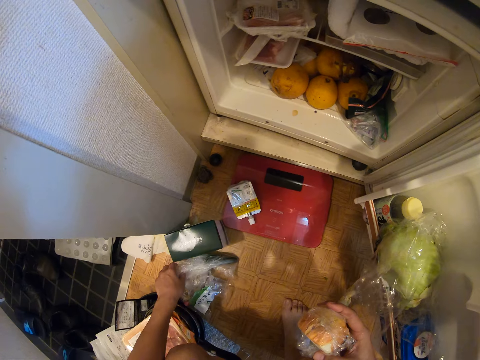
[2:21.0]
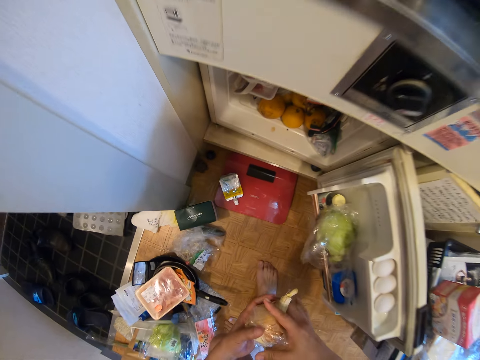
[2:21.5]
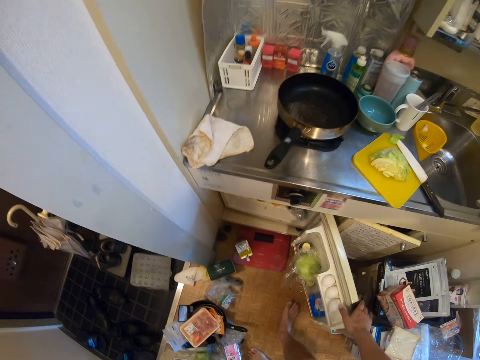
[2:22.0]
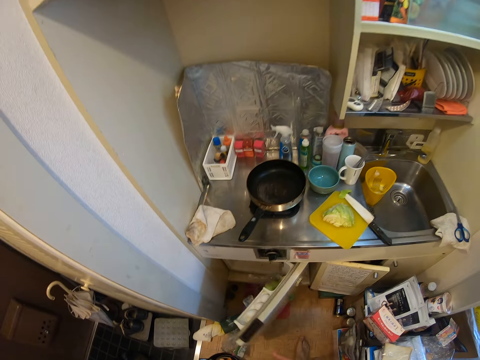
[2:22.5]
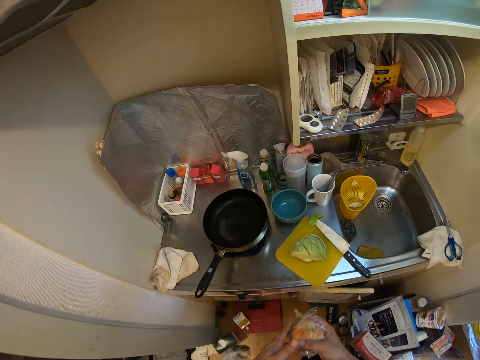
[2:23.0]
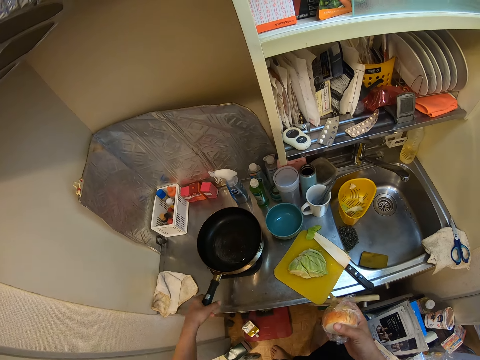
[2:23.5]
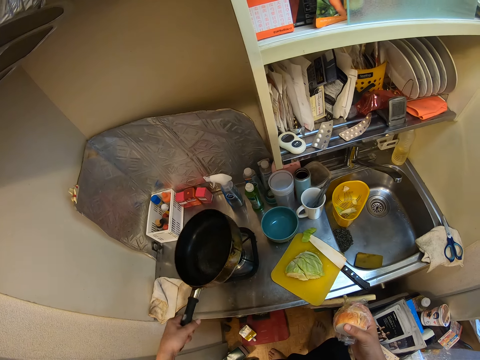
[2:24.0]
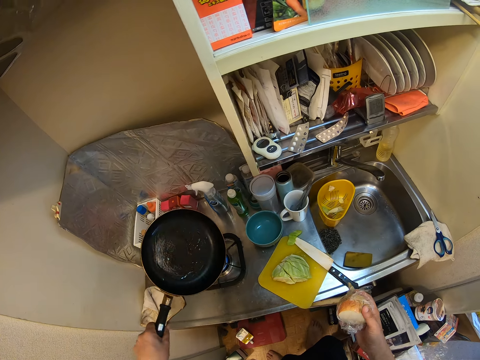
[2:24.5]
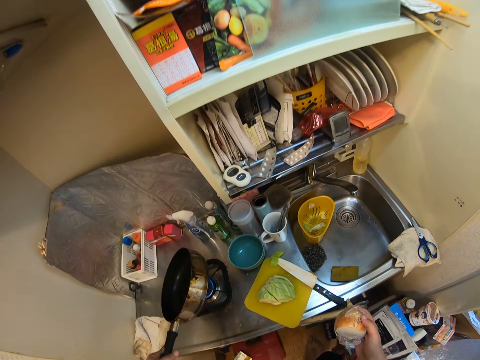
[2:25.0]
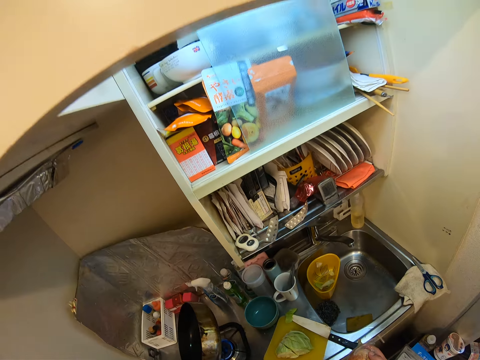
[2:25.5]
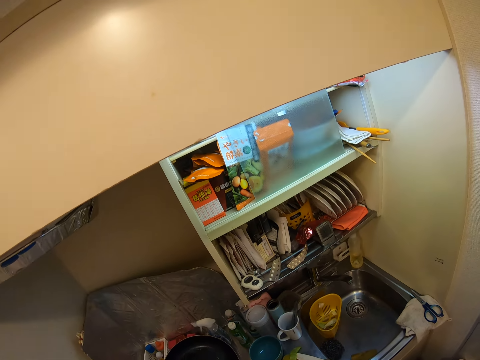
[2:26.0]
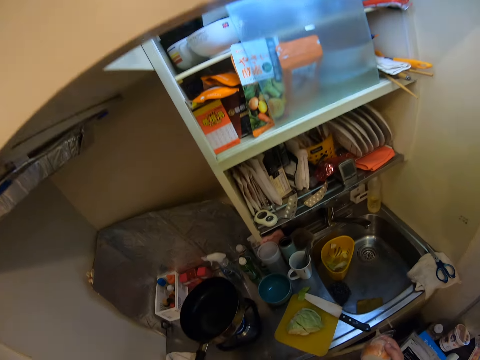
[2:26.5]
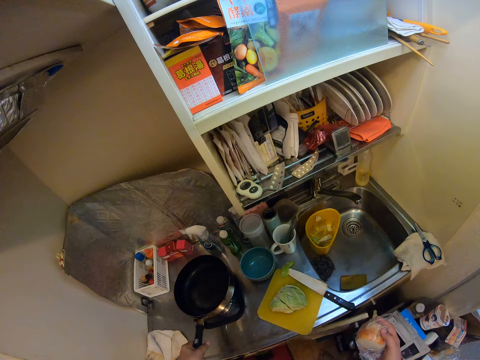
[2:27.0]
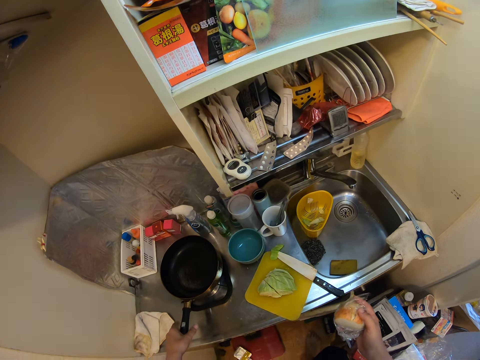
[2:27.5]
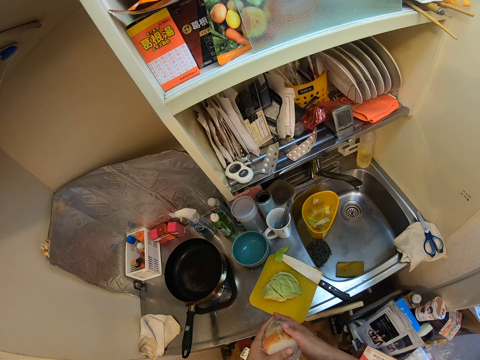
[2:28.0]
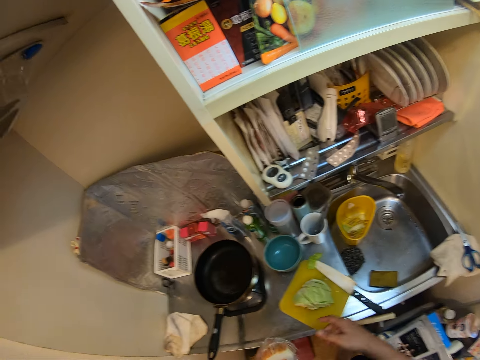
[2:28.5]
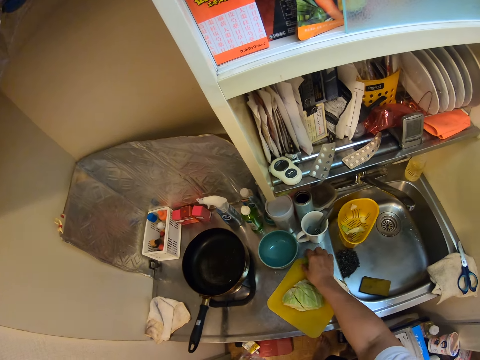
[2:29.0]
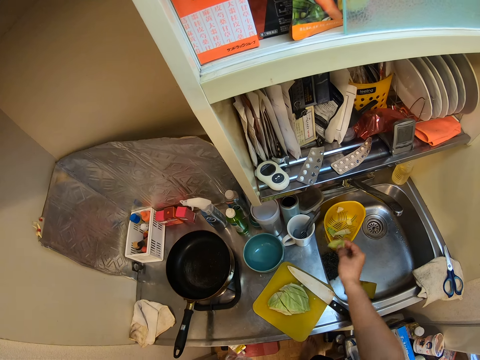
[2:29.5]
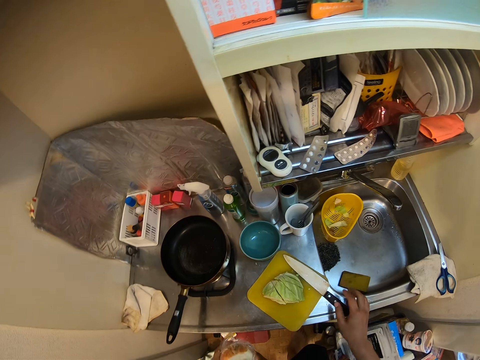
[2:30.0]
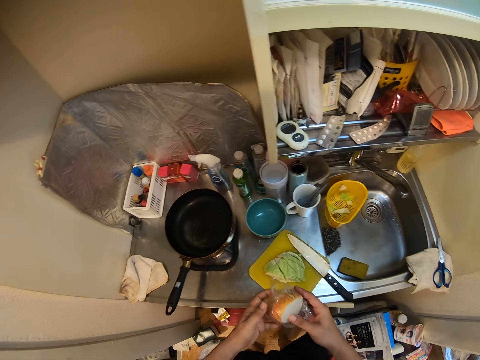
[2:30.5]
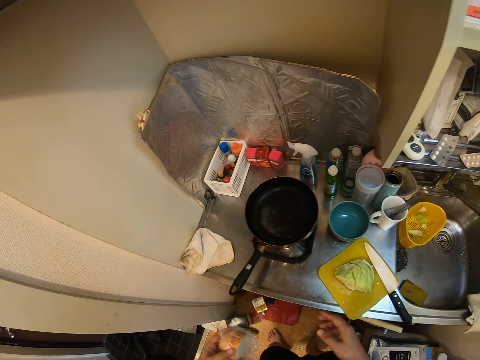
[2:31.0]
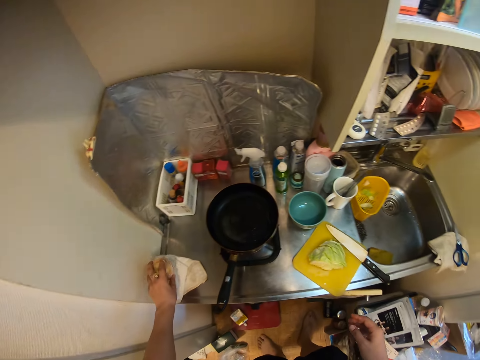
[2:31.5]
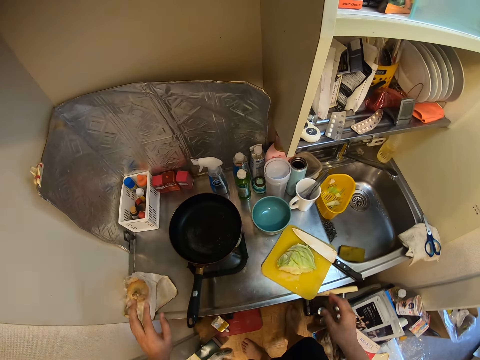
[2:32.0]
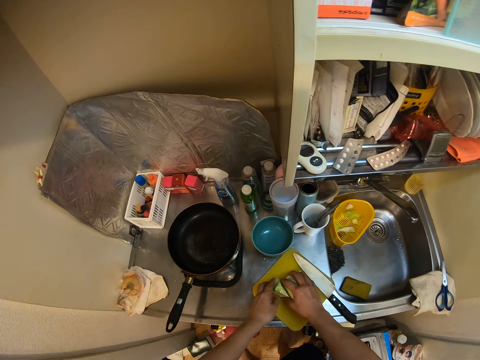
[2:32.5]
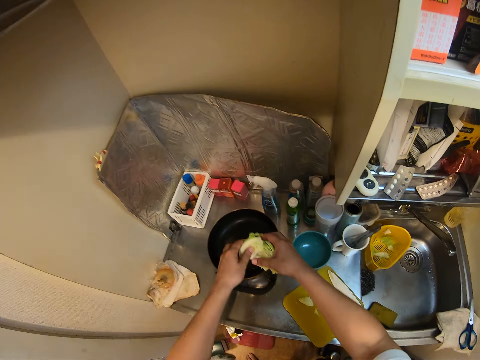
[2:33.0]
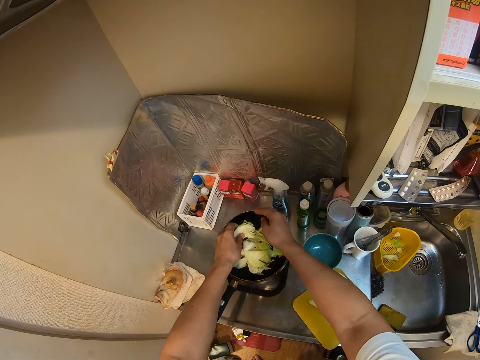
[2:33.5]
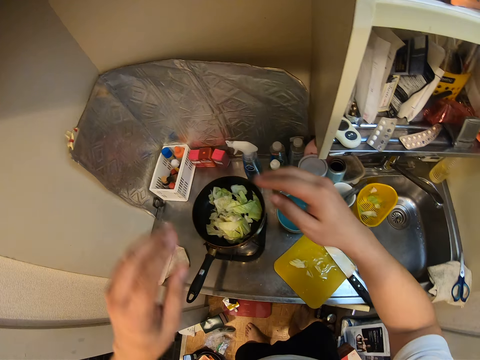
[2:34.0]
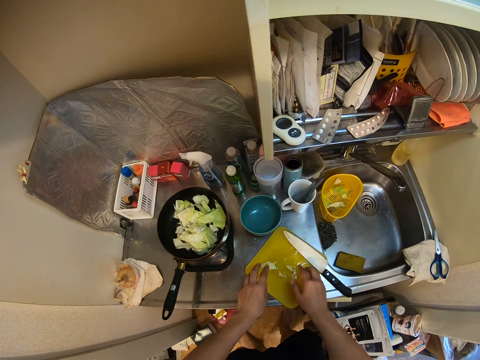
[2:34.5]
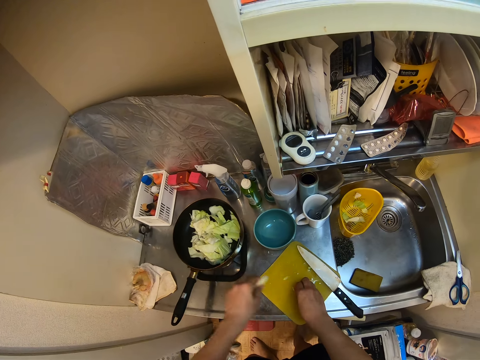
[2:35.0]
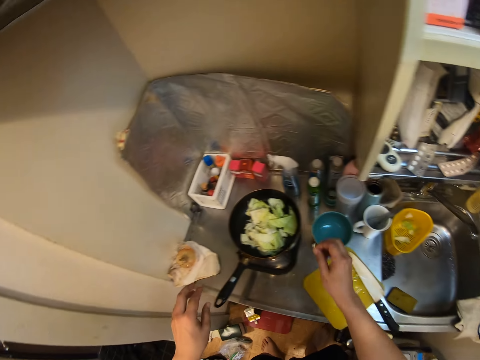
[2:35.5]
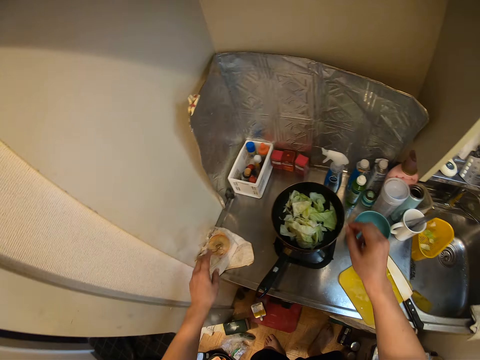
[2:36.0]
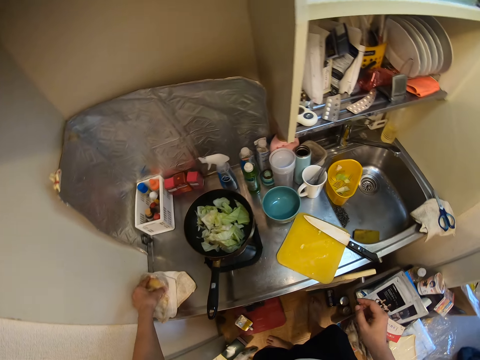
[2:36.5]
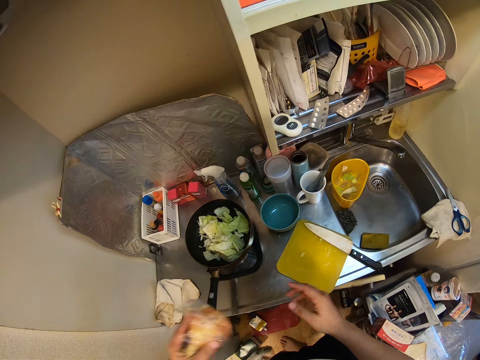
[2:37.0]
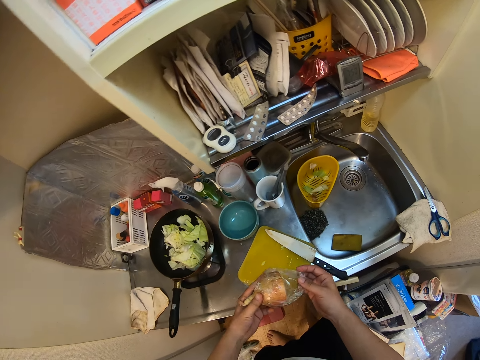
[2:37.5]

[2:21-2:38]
The camera wearer closes the fridge. He lifts the cooking pan, turns the cooking pan, and places the pan on an electric cooker. He holds something with his left hand. He picks a small piece of cabbage and puts the small piece of cabbage in a bowl. He drops the onions on the table. He picks the cabbages. He puts the cabbages in the pan or cooking pot. He picks the cabbage and puts the cabbage in the cooking pot. He picks up the onions.

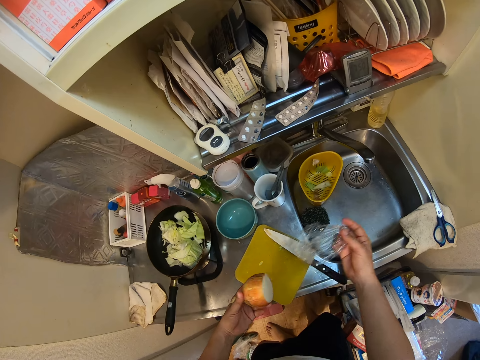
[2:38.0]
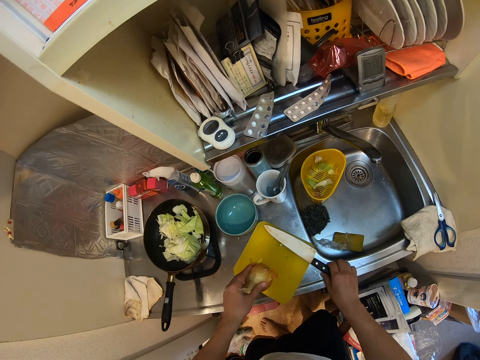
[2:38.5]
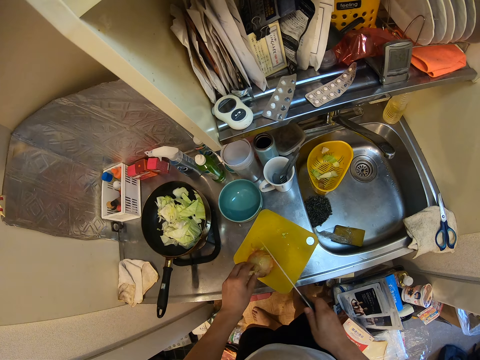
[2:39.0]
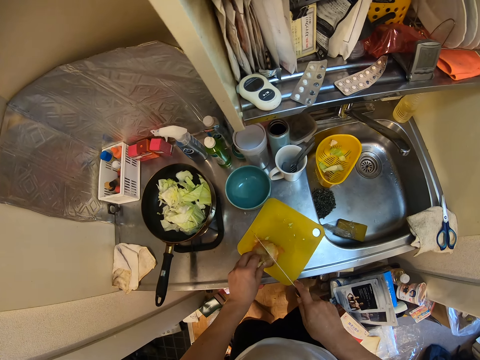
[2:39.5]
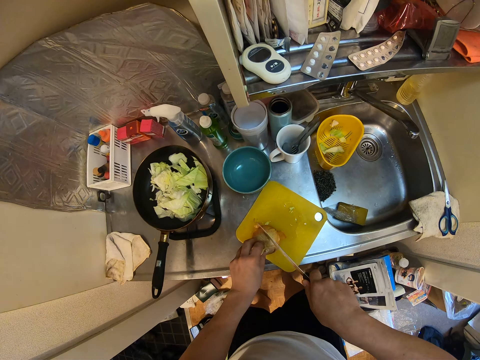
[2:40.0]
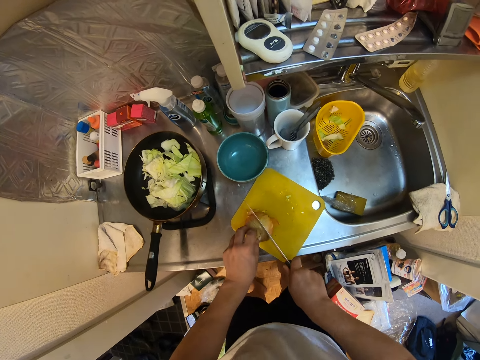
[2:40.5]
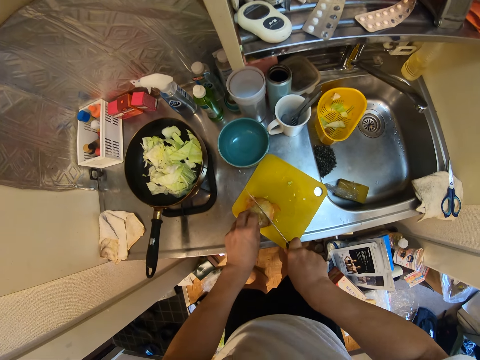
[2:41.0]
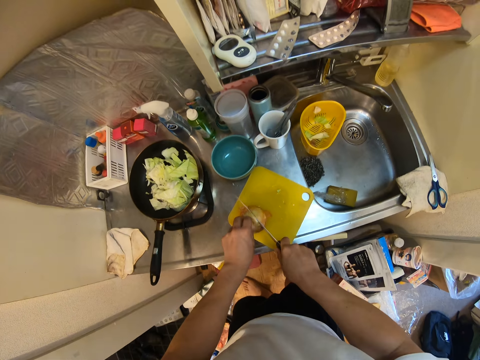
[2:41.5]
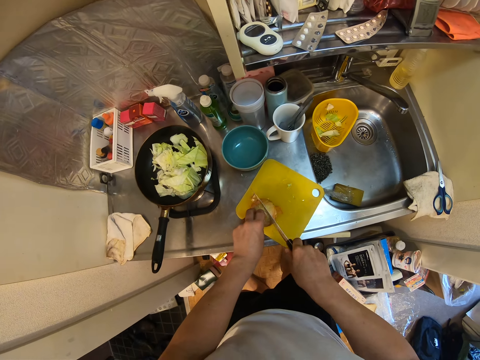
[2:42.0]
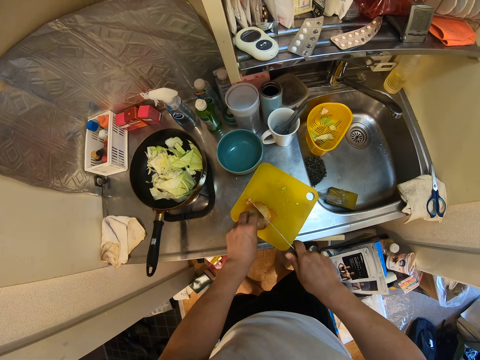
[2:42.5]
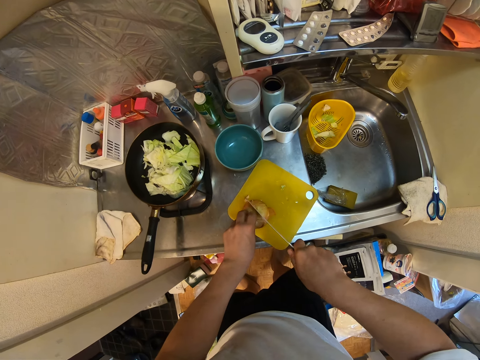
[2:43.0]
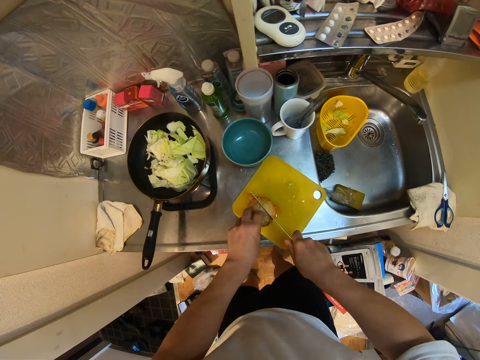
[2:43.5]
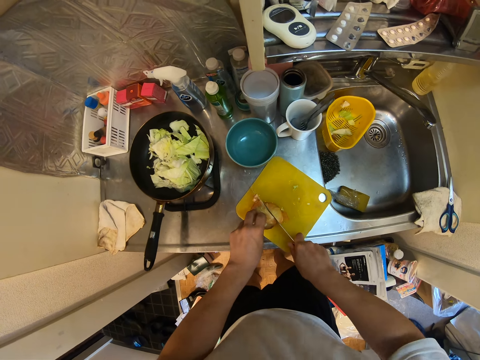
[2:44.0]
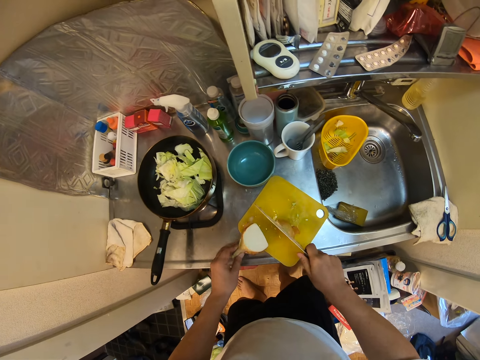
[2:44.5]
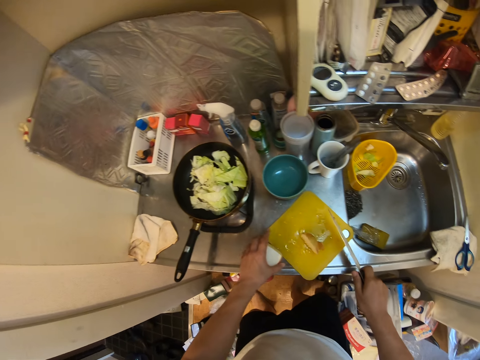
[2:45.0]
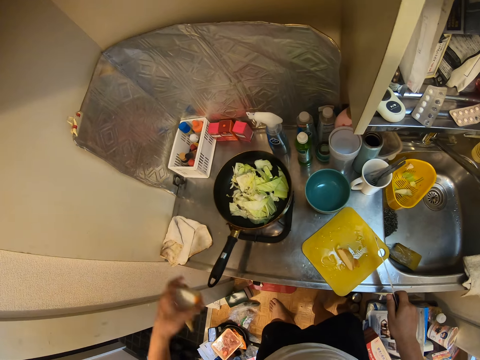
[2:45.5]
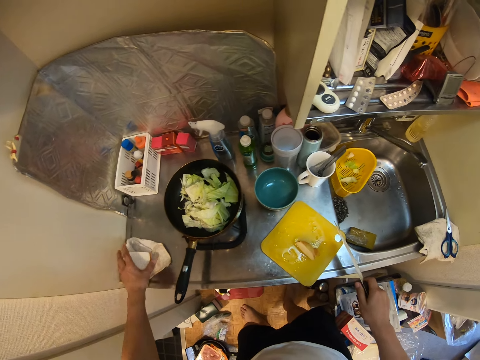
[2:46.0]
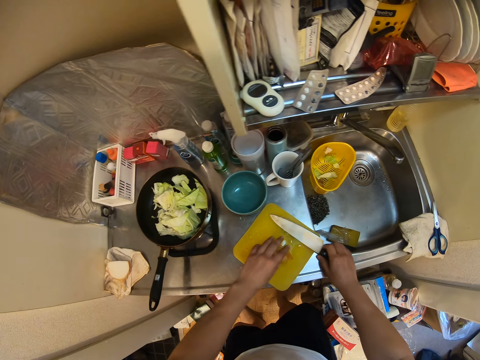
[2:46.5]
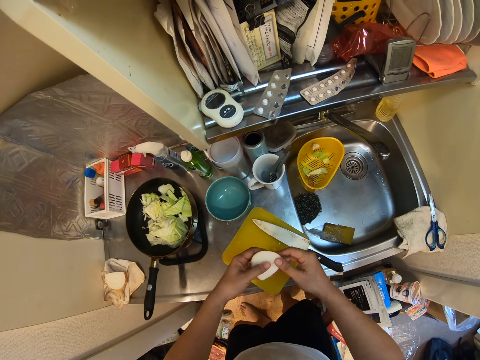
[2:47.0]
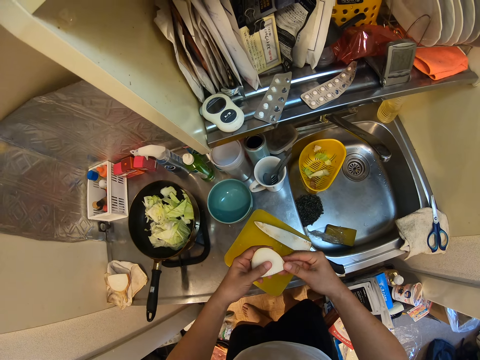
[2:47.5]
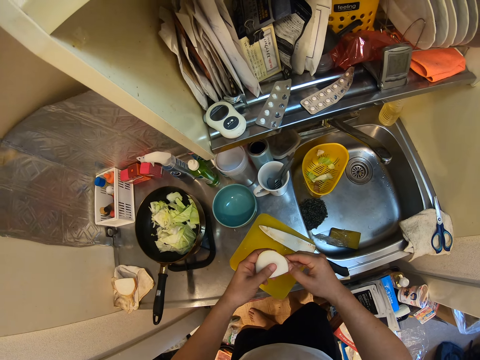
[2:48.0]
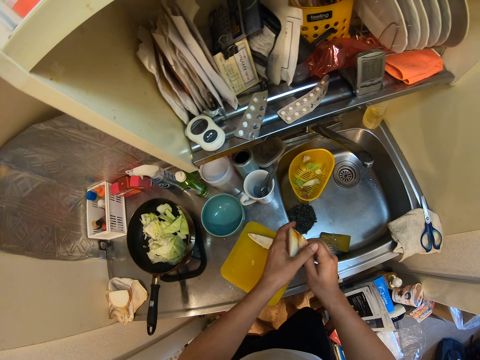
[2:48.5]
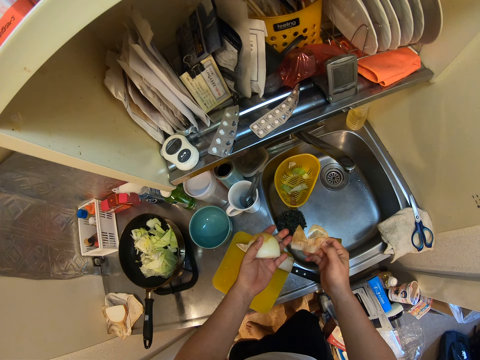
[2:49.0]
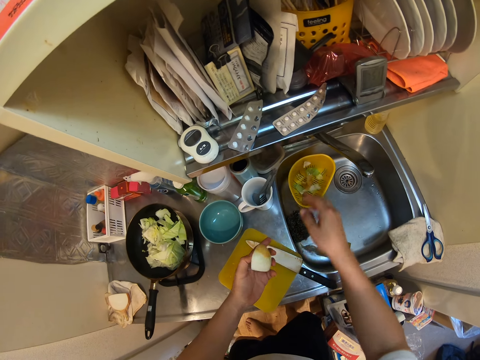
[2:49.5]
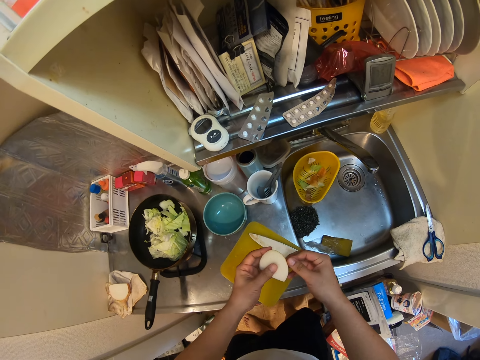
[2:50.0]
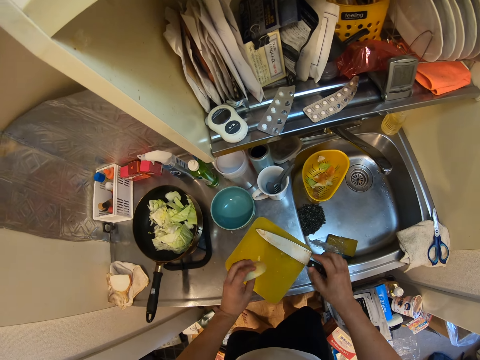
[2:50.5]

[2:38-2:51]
The camera wearer unwraps something. She puts a paper in a sink. She picks a knife. She cuts the onions. She drops the onions on the table. She picks the onions. She peels the onions with her hand.
